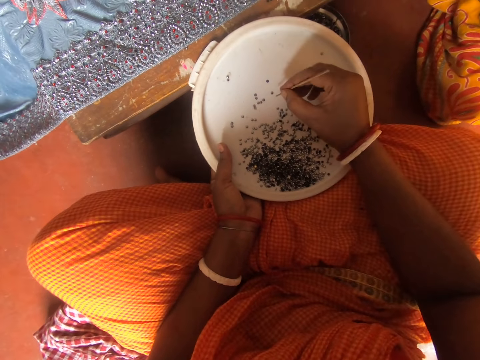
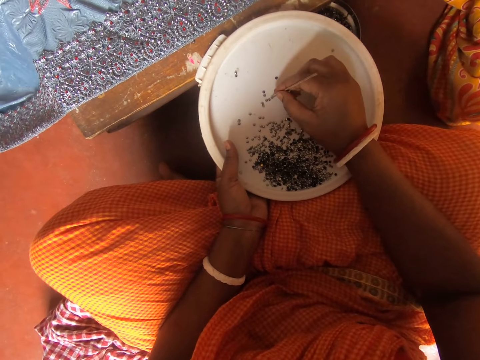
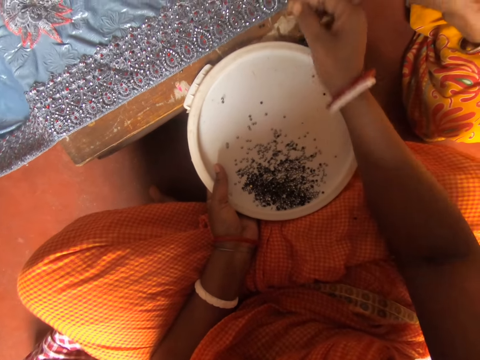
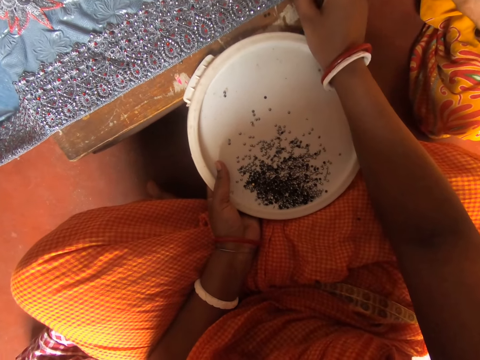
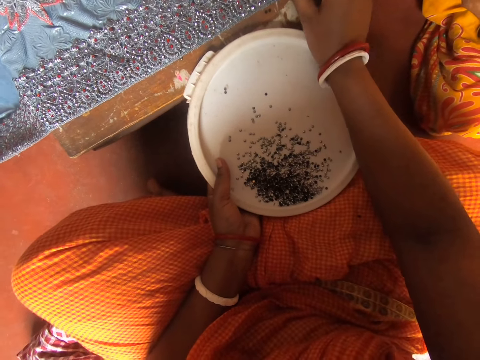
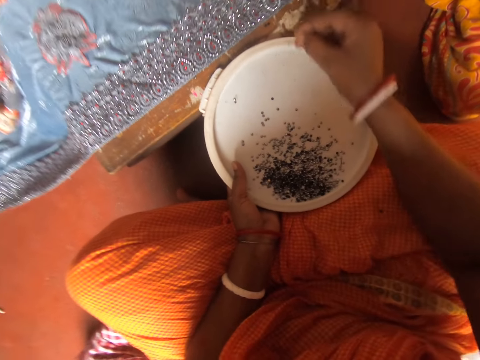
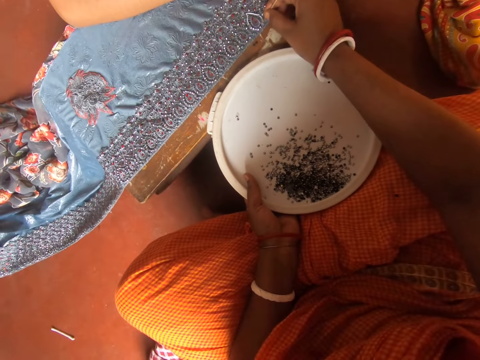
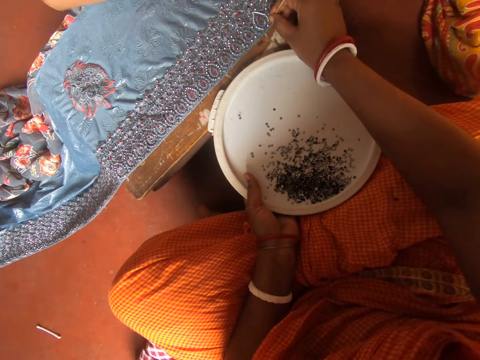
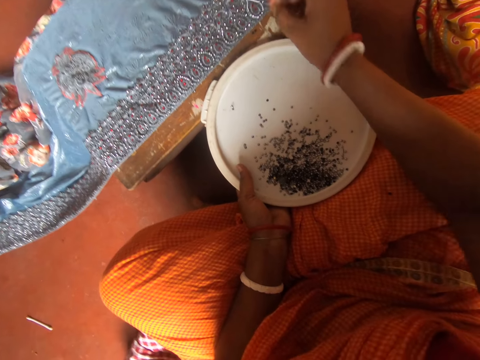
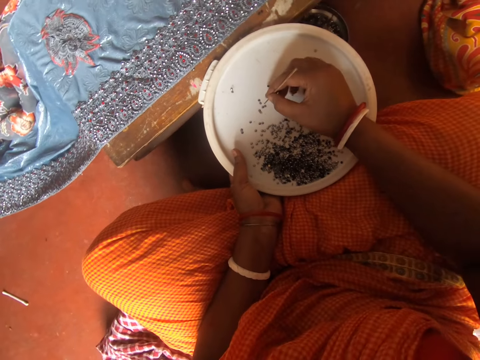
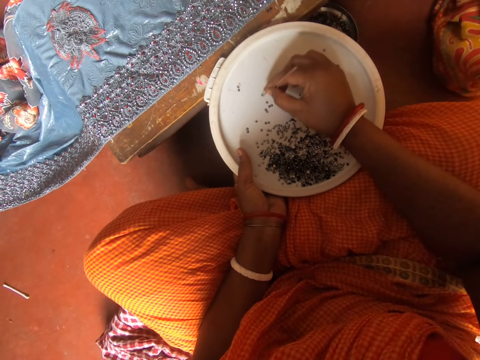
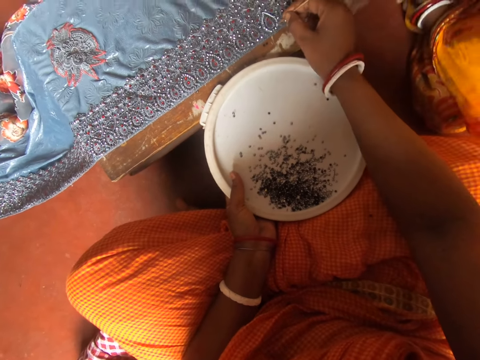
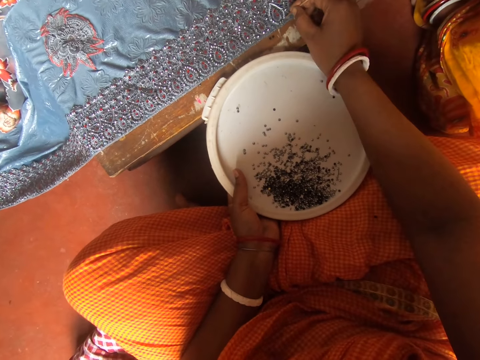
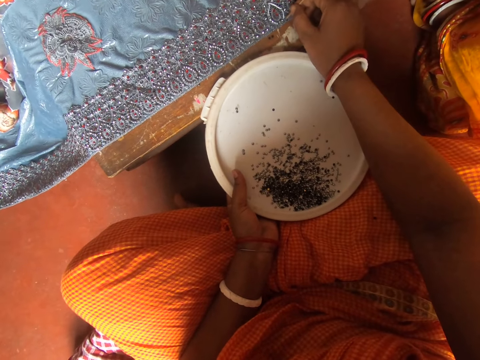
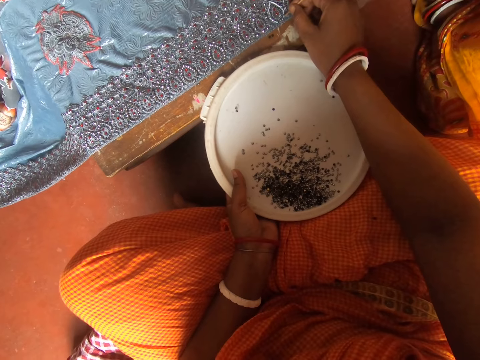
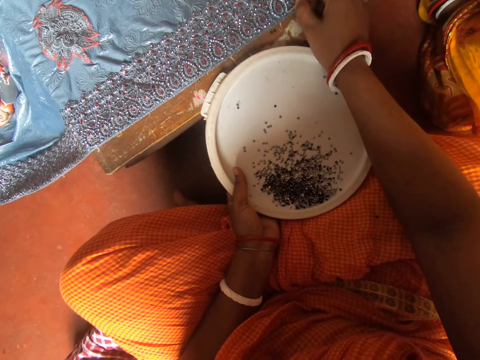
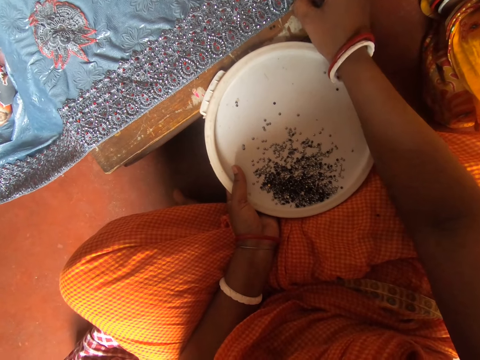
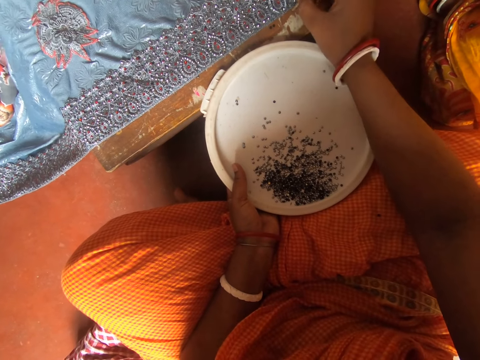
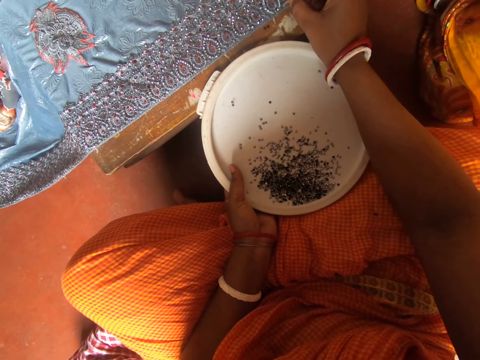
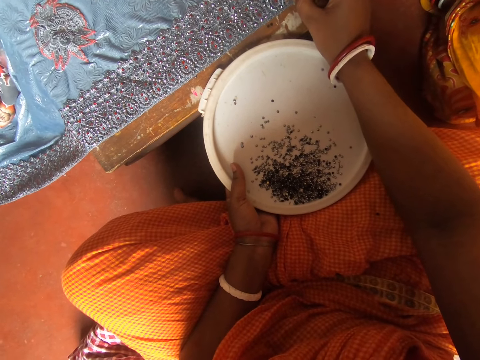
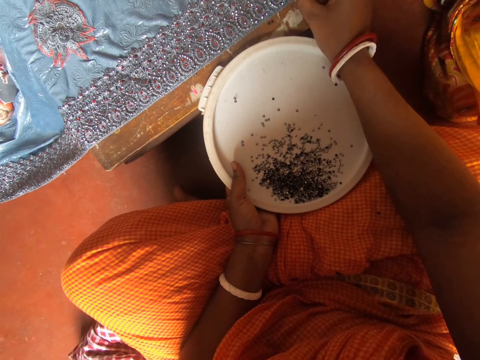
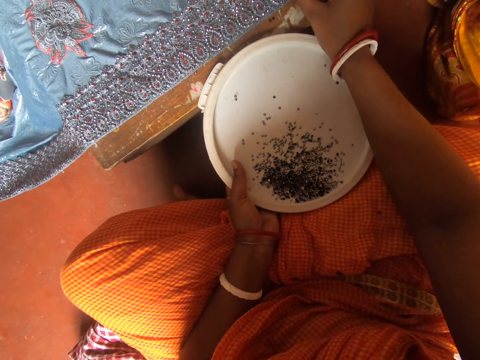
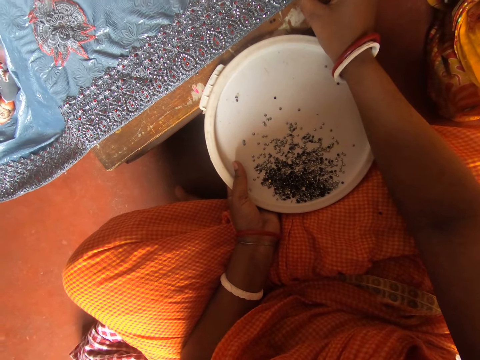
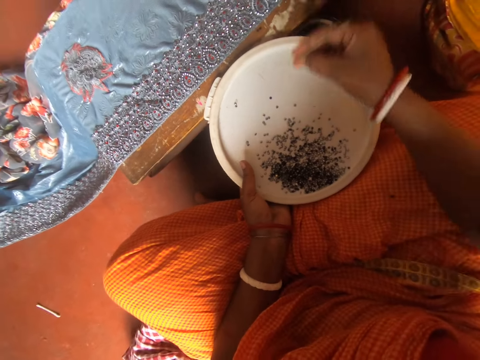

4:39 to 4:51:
The camera wearer picks the rhinestone from the bowl of rhinestones with the pin in her right hand. She puts the rhinestone on the fabric on the table with the pin in her right hand. She picks the rhinestone from the bowl of rhinestones with the pin in her right hand. She puts the rhinestone on the fabric on the table with the pin in her right hand.

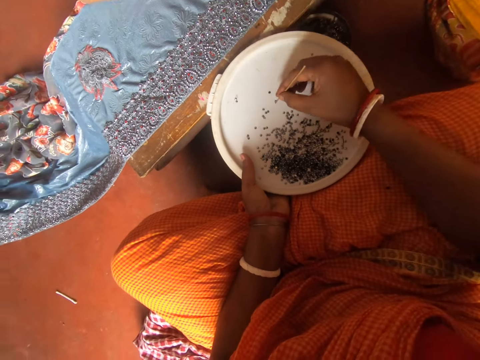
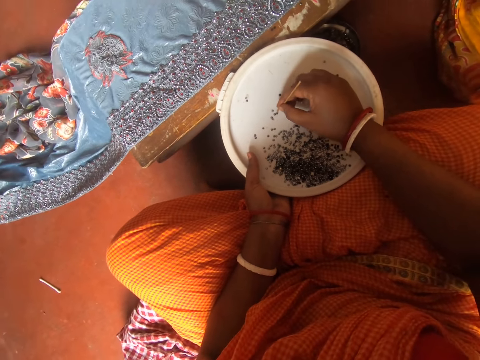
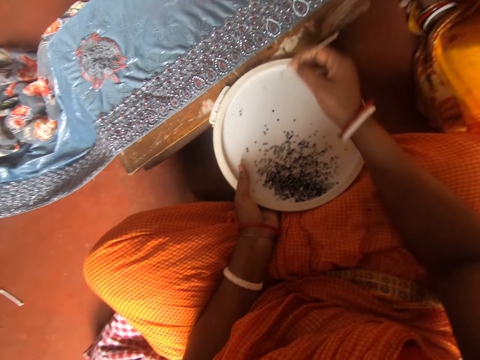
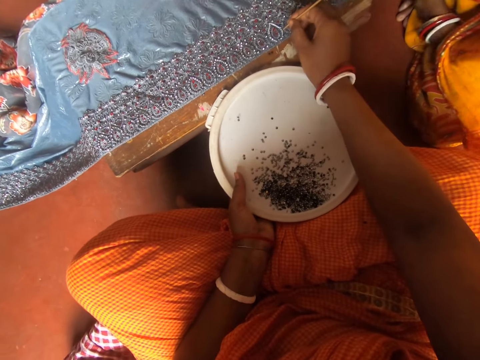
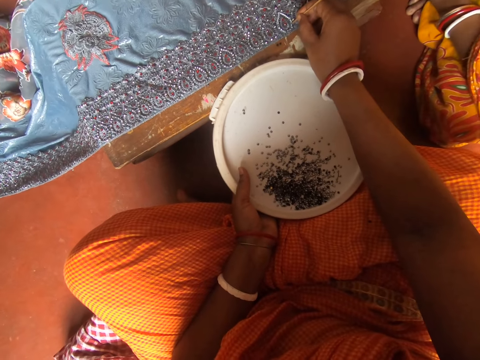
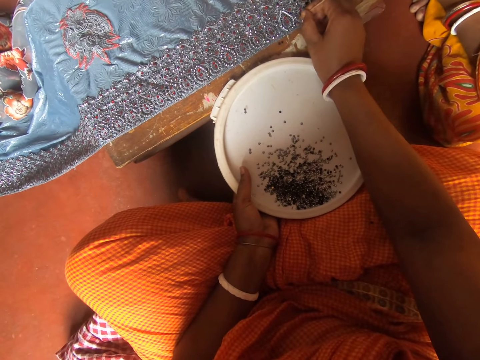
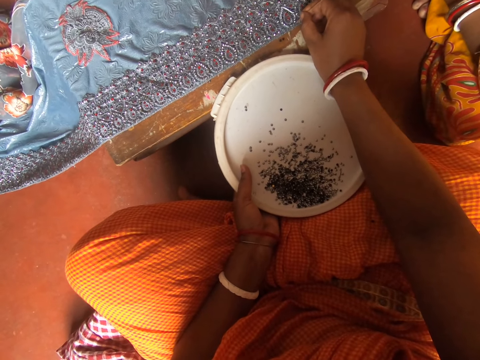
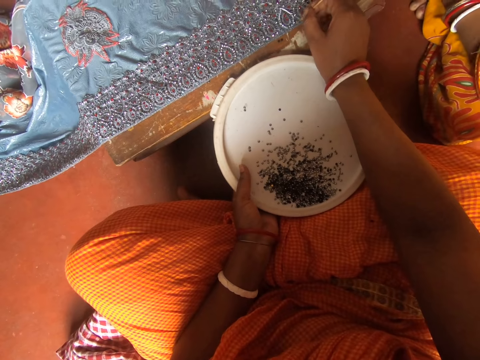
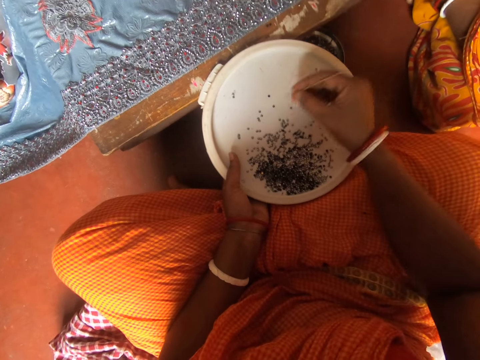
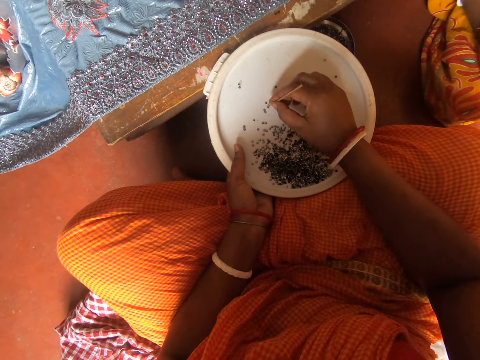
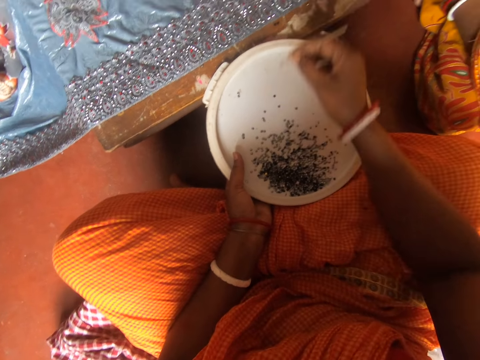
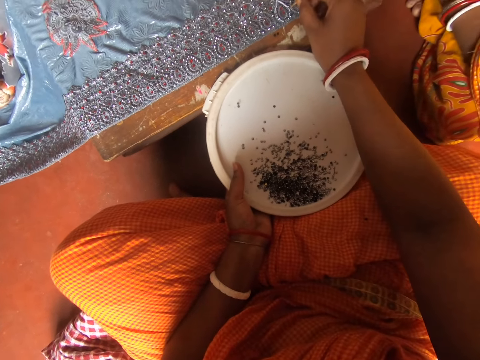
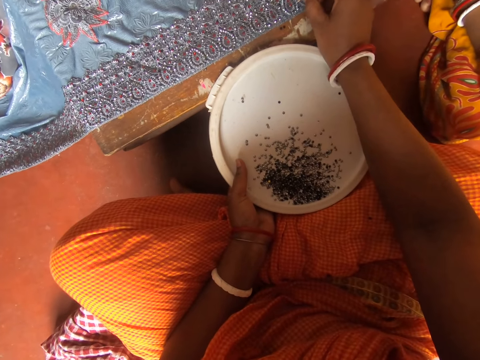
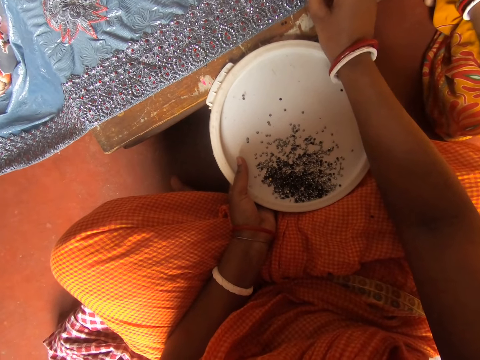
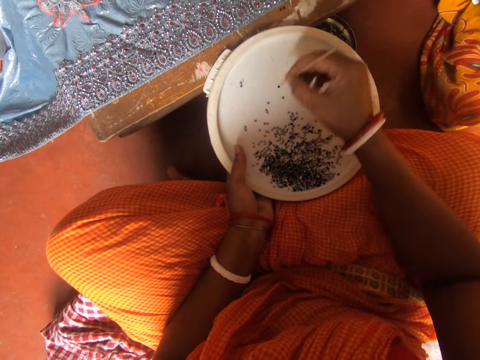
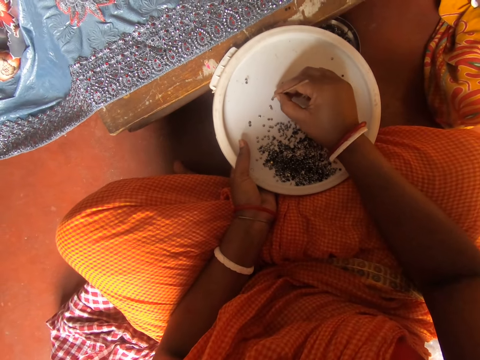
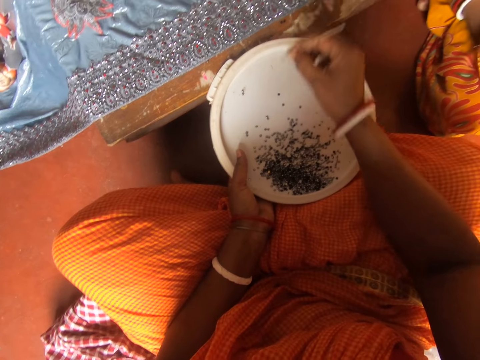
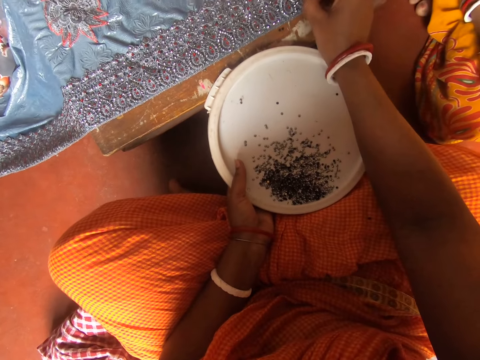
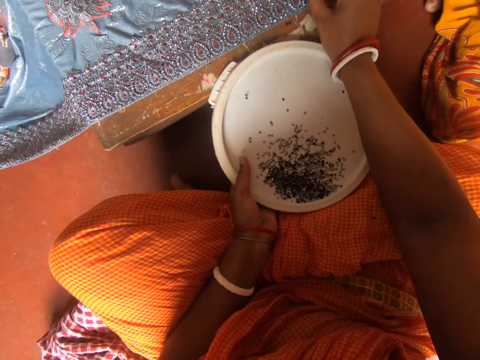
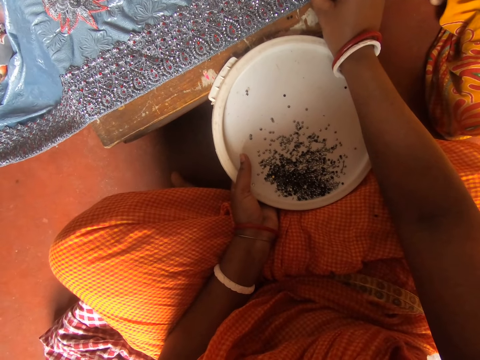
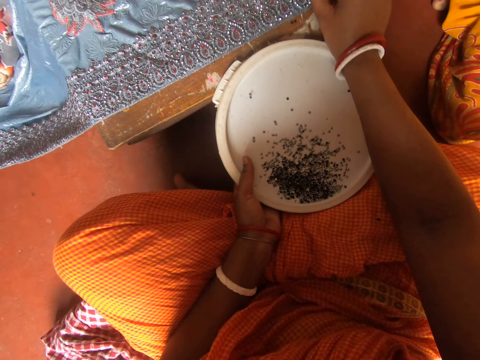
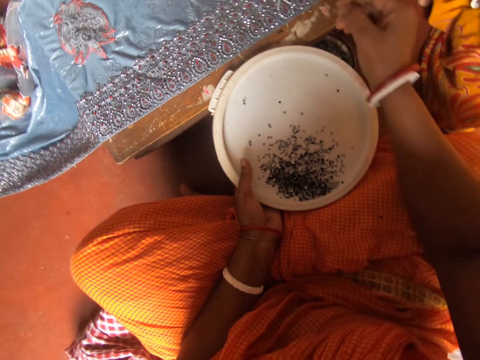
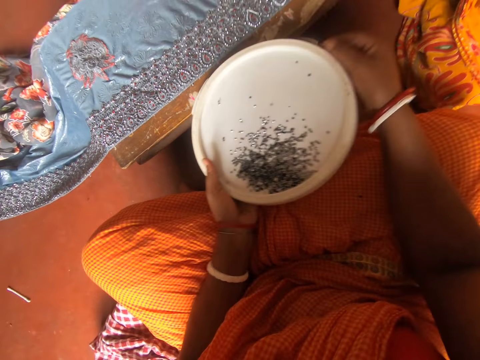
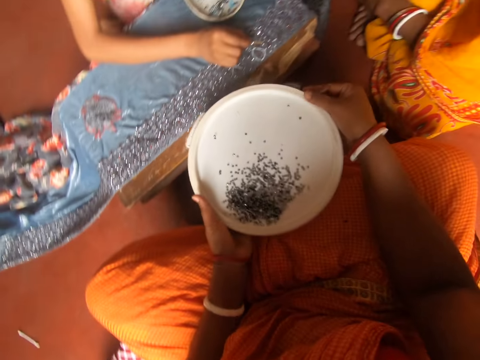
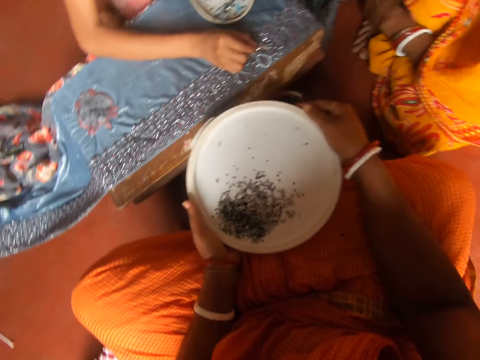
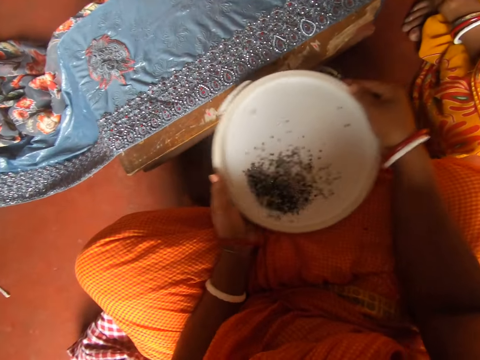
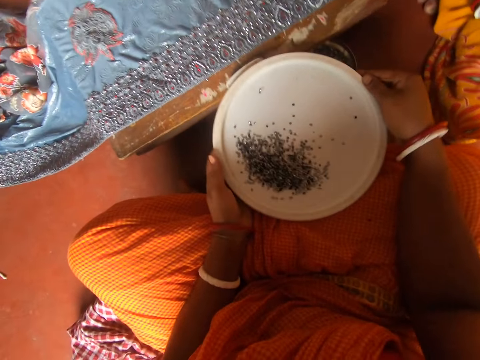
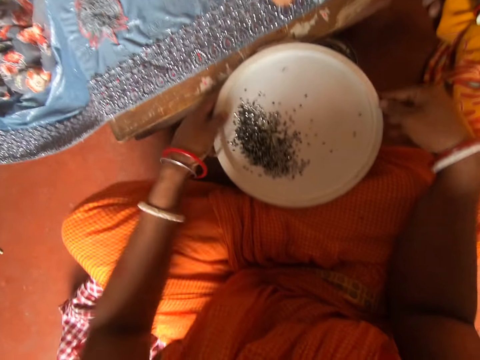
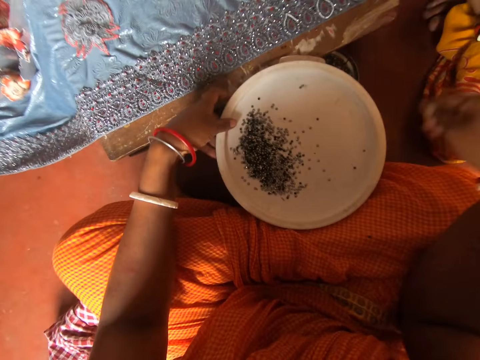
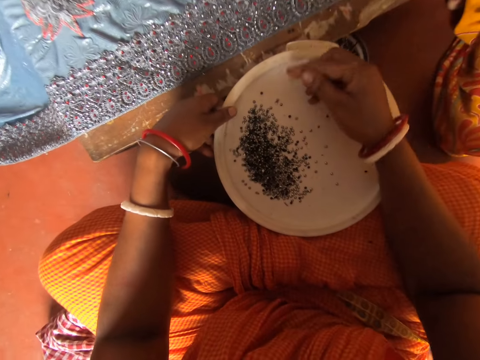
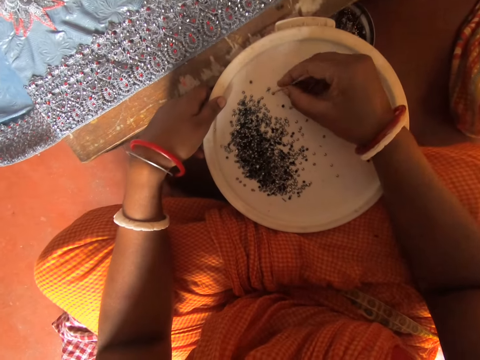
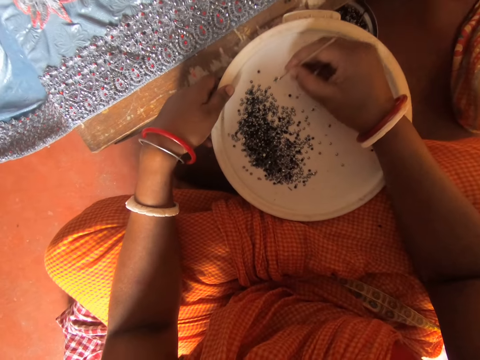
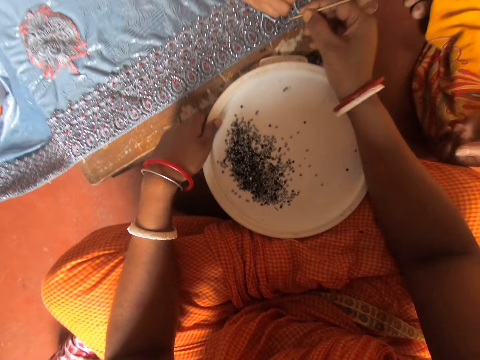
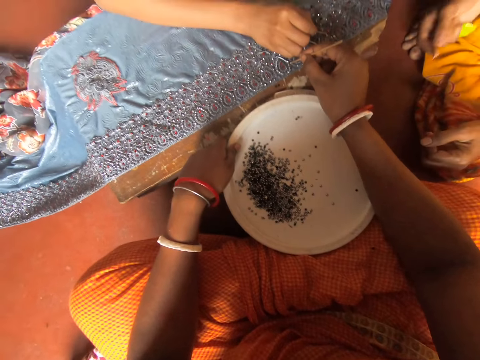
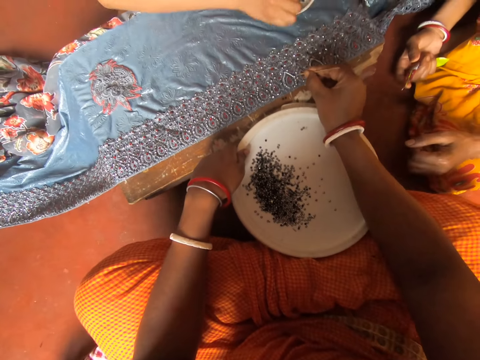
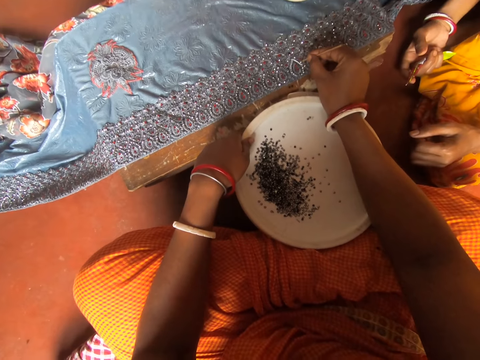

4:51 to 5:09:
The camera wearer picks a rhinestone from the plate with the needle in her right hand. A woman converses with the camera wearer and another woman. The camera wearer places the rhinestone on the cloth with the needle in her right hand. She adjusts the rhinestones on the cloth with the needle in her right hand. She picks a rhinestone from the plate with the needle in her right hand. She places the rhinestone on the cloth with the needle in her right hand. She picks a rhinestone from the plate with the needle in her right hand. She shakes the plate of rhinestones with her hands. The other woman places a rhinestone on the cloth with the needle in her right hand. The camera wearer places the plate of beads down. She picks a rhinestone from the plate with the needle in her right hand. She arranges beads on the cloth. The other woman places her right hand on the cloth. The camera wearer places the rhinestone on the cloth with the needle in her right hand.
